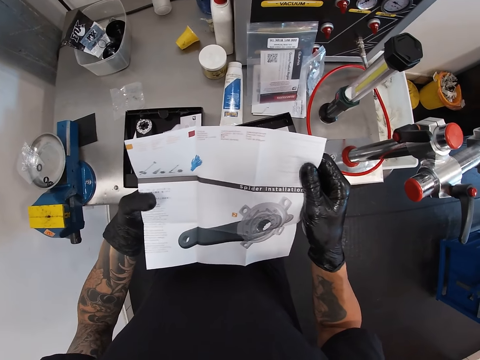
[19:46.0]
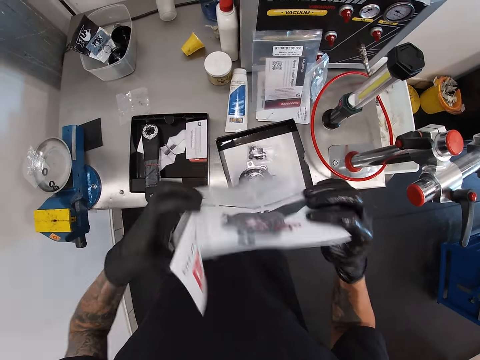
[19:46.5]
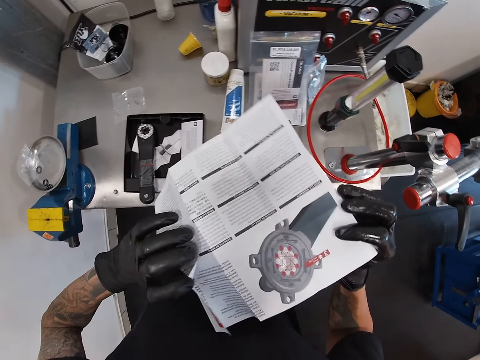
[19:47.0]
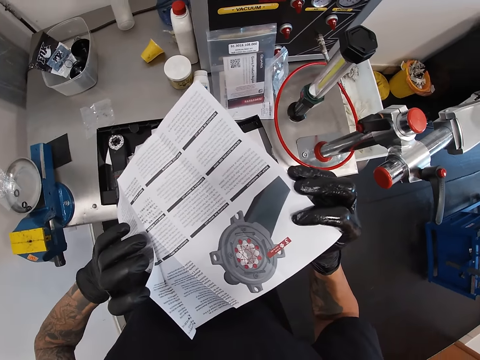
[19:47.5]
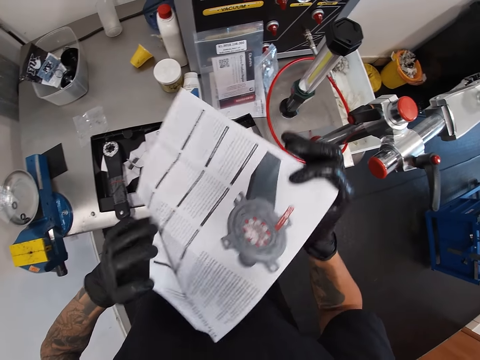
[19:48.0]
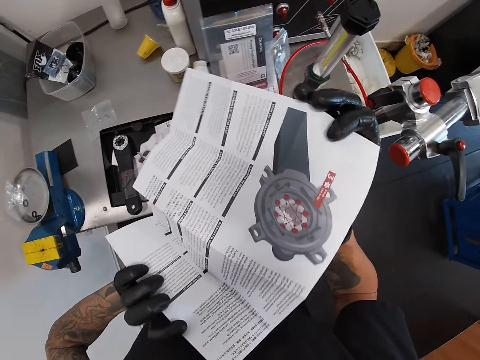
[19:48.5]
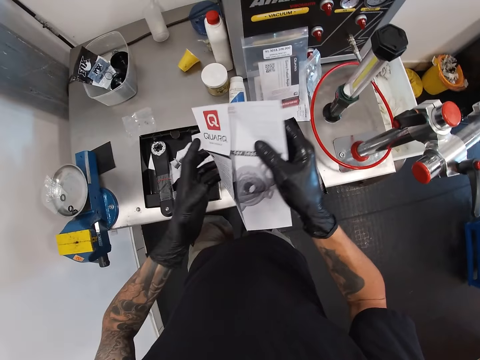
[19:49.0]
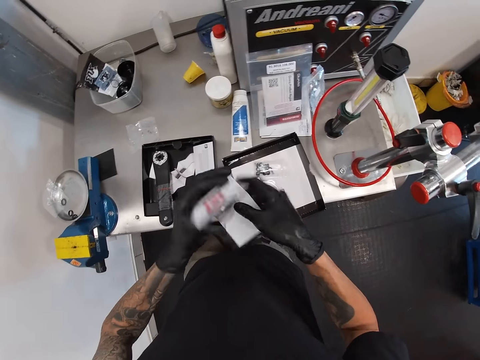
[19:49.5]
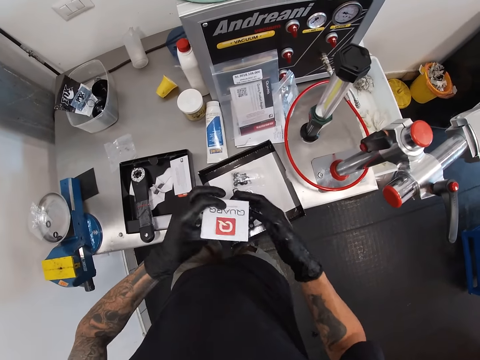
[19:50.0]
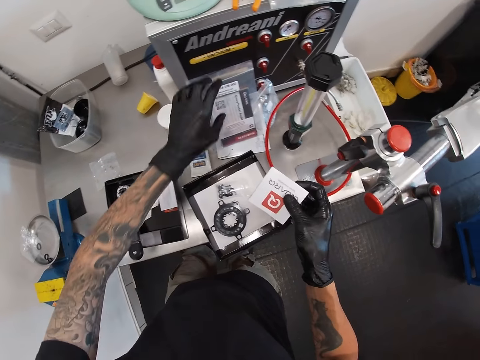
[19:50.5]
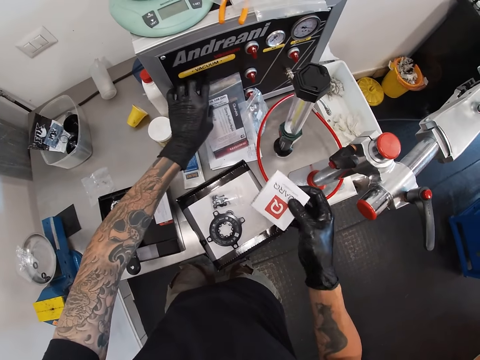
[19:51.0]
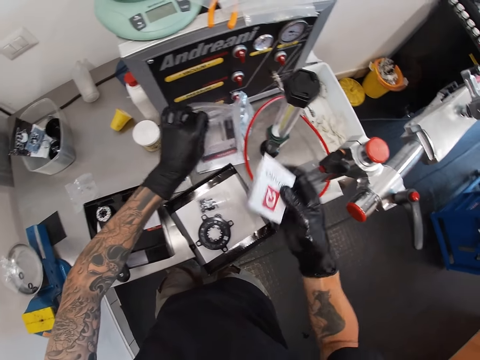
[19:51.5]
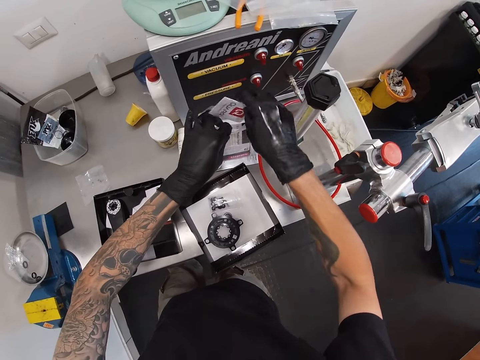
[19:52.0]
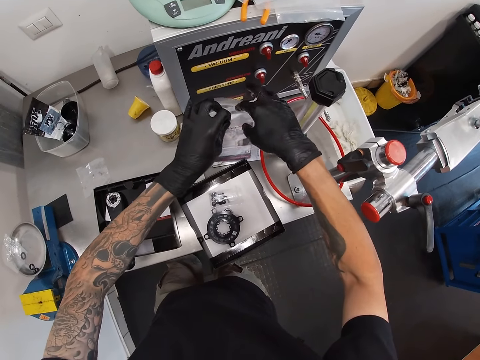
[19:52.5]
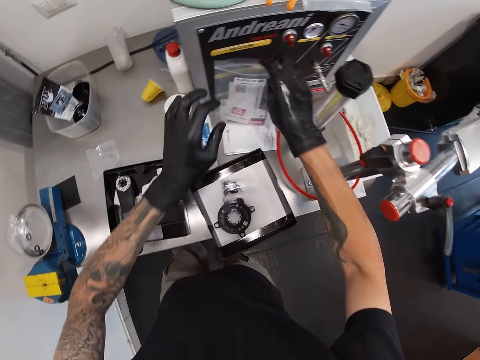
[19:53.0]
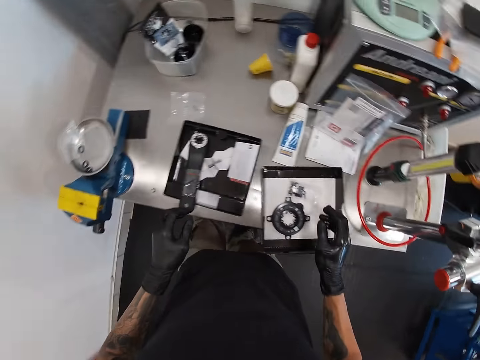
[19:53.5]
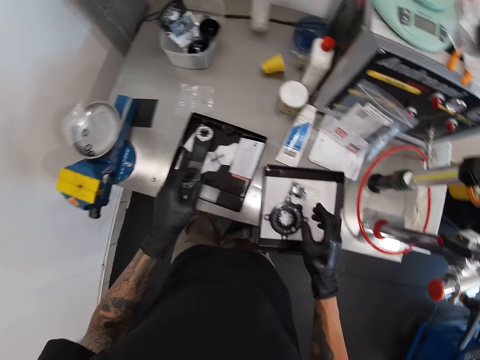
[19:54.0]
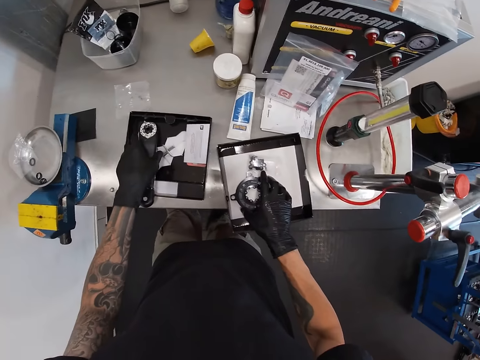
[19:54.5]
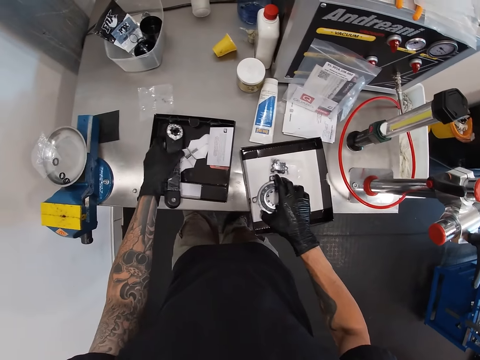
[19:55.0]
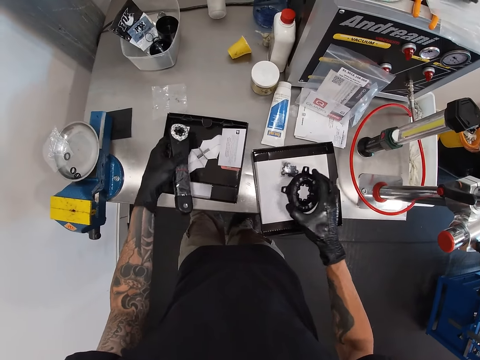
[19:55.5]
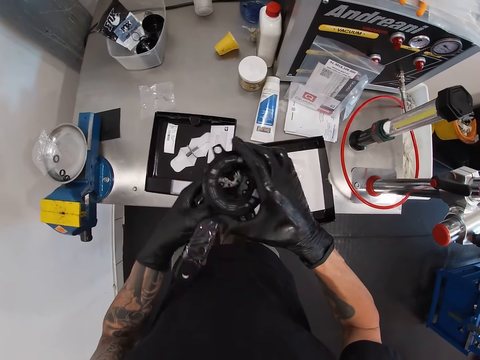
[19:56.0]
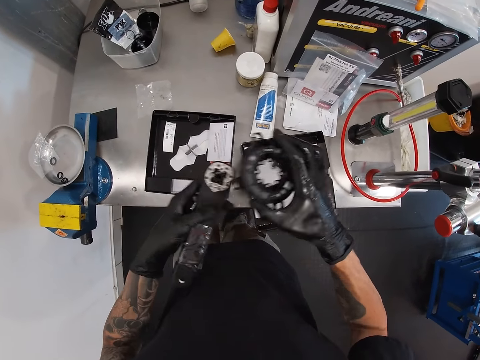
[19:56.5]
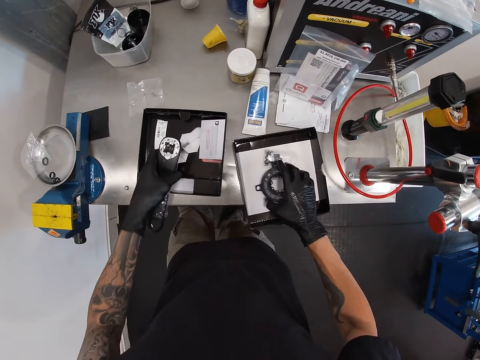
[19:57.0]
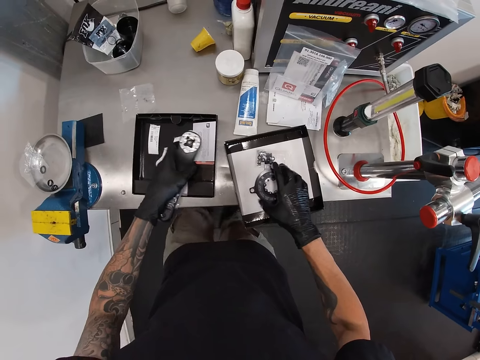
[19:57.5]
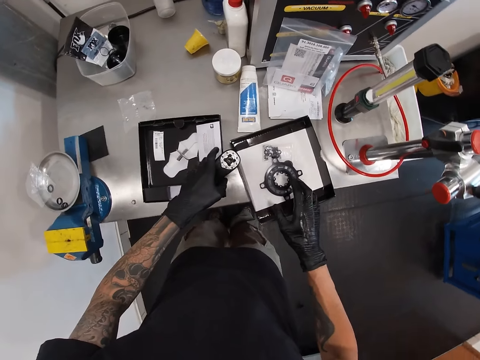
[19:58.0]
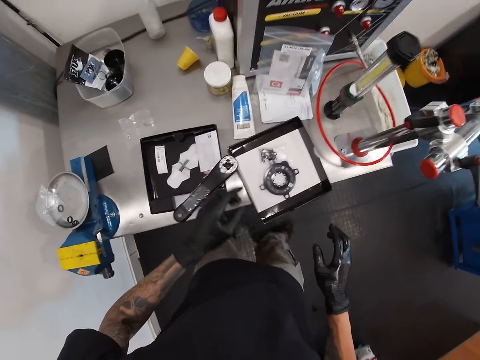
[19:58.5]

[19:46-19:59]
The camera wearer folds the leaflet manual in both hands. He opens the nylon on the table with his left hand. He drops the leaflet manual in the nylon on the table with his right hand. He lifts the spanner head from the table with his right hand and lifts the spanner from the table with his left hand. He fixes the spanner head in his right hand on the spanner in his left hand. He drops the spanner in his left hand on the table and drops the spanner head in his right hand on the table.

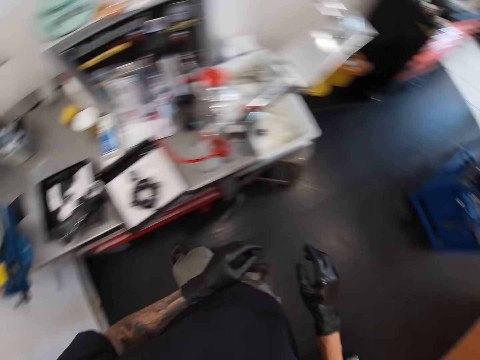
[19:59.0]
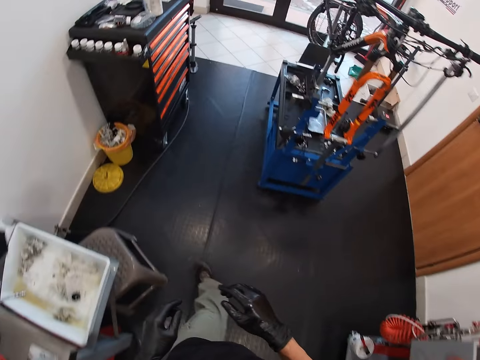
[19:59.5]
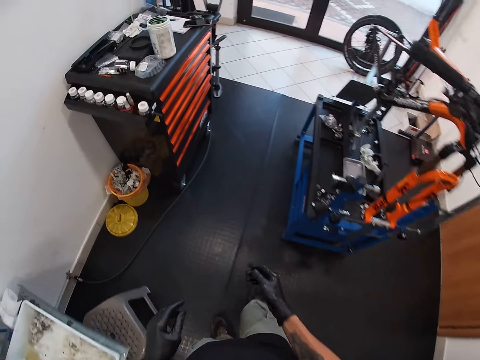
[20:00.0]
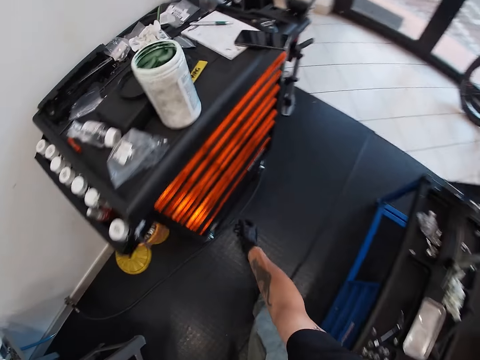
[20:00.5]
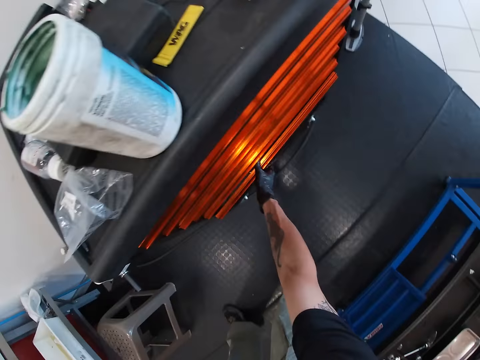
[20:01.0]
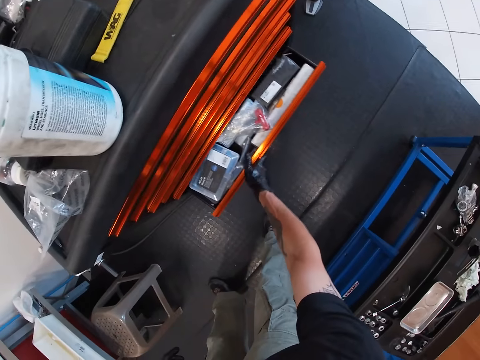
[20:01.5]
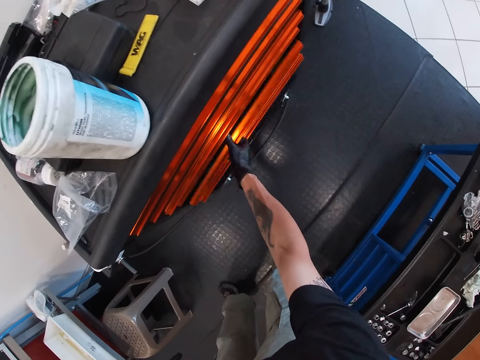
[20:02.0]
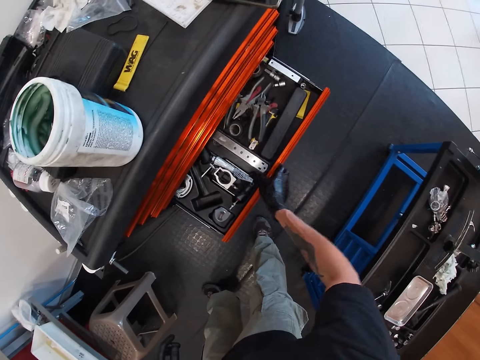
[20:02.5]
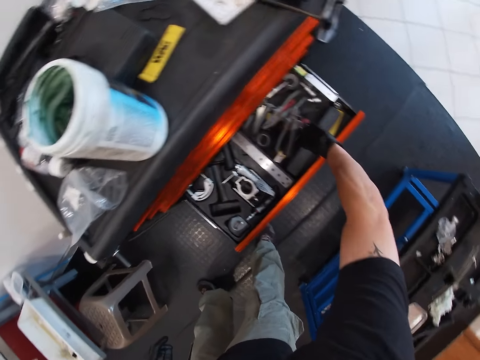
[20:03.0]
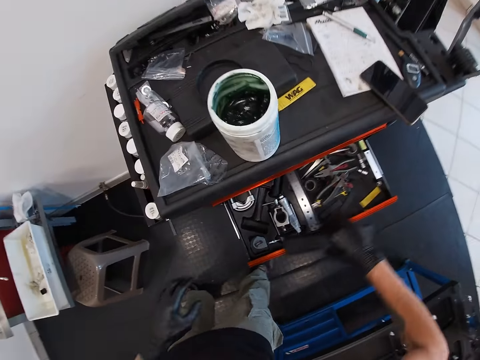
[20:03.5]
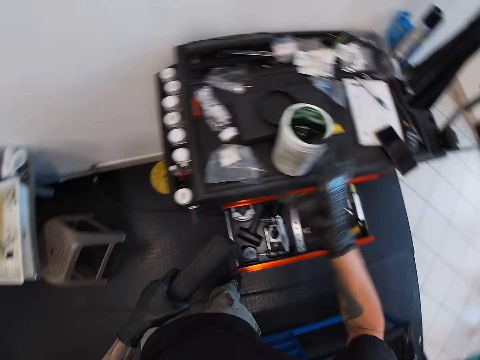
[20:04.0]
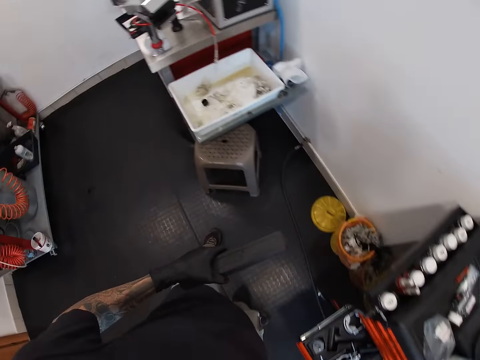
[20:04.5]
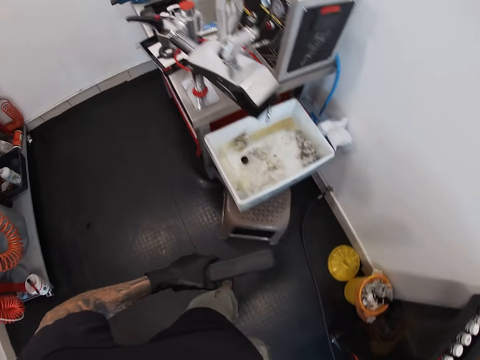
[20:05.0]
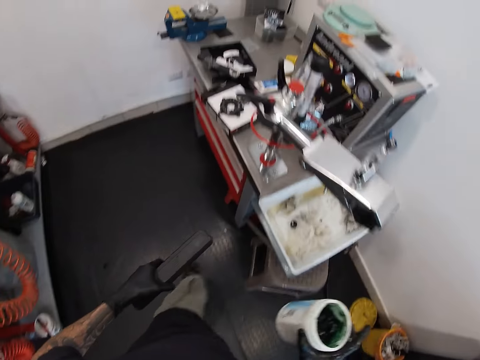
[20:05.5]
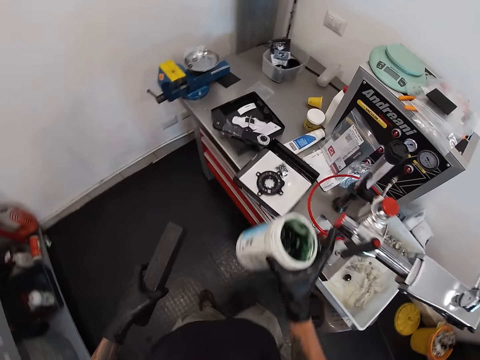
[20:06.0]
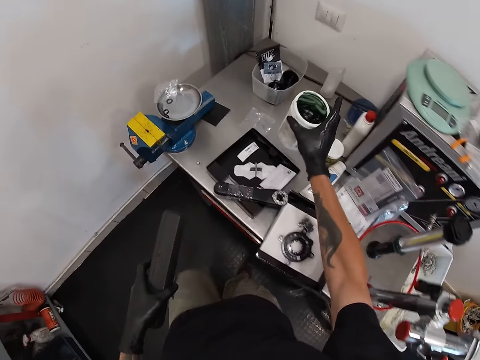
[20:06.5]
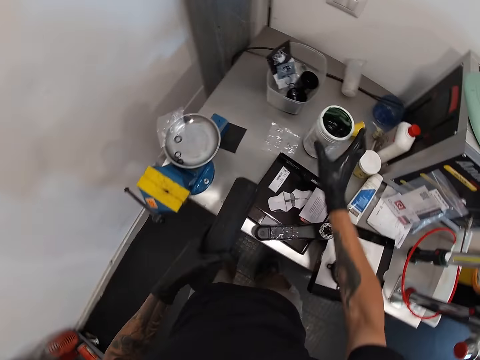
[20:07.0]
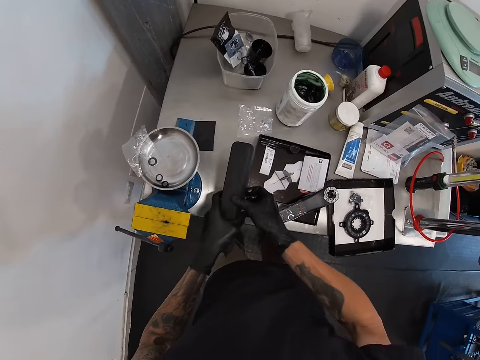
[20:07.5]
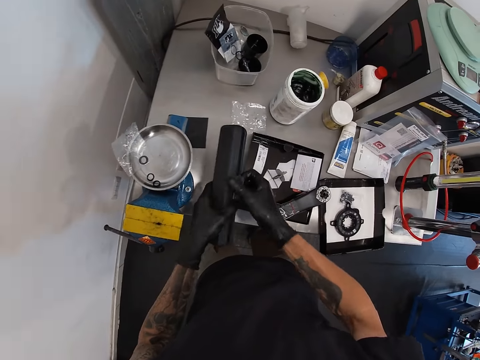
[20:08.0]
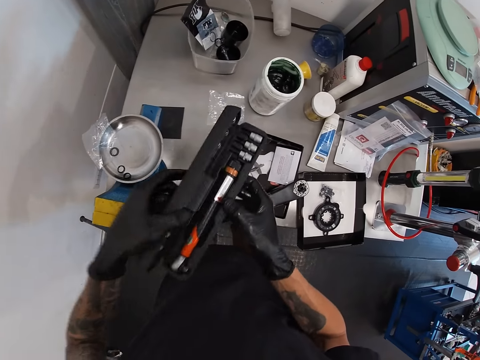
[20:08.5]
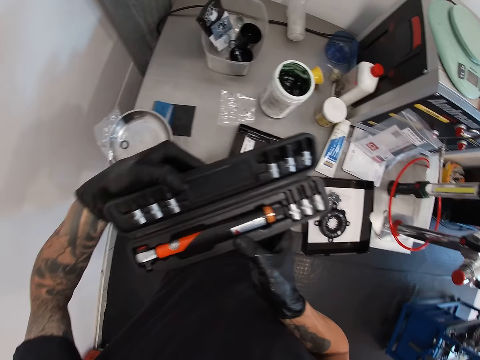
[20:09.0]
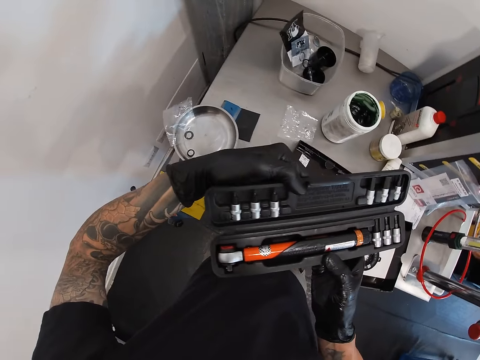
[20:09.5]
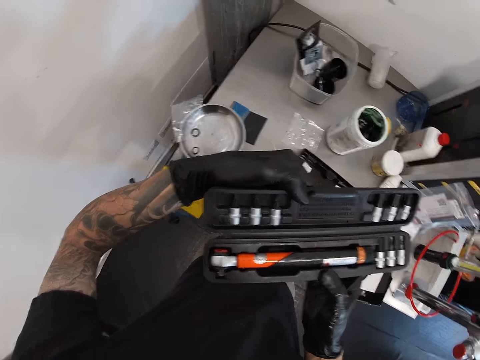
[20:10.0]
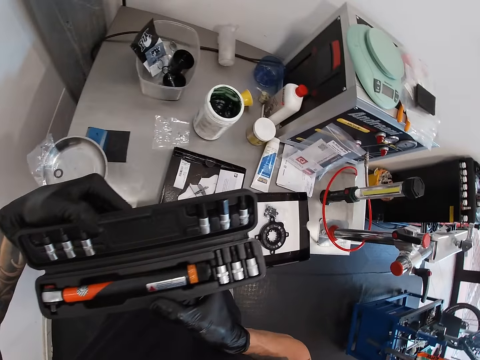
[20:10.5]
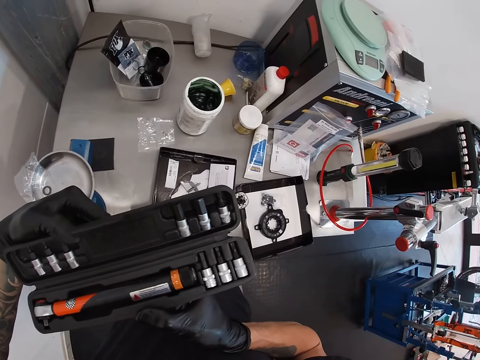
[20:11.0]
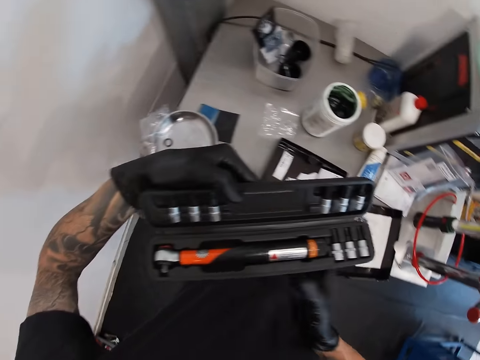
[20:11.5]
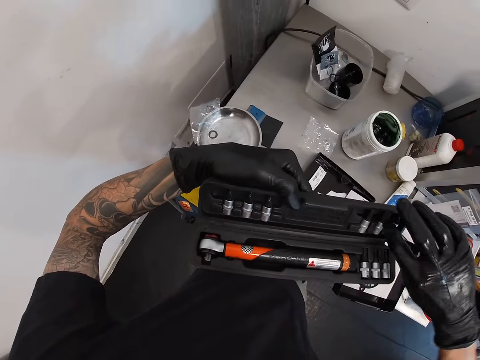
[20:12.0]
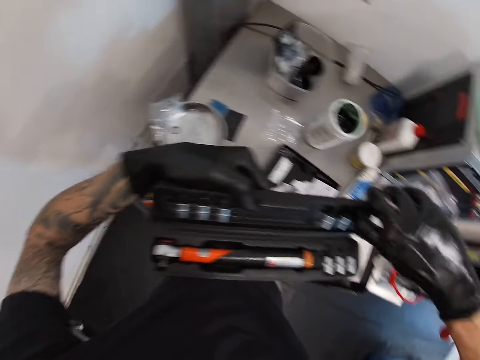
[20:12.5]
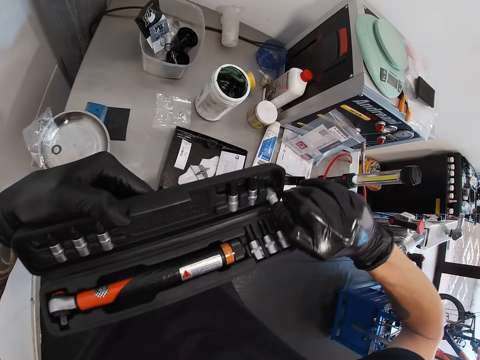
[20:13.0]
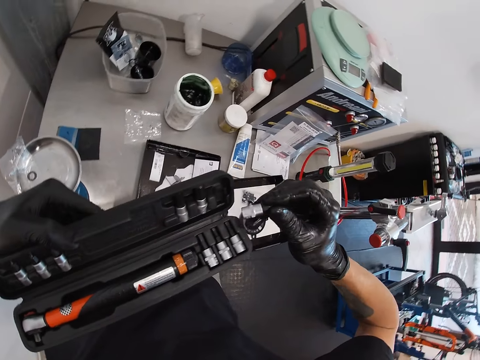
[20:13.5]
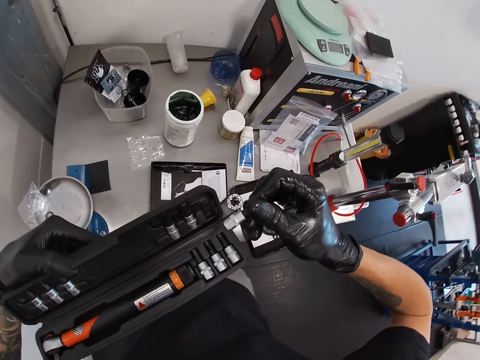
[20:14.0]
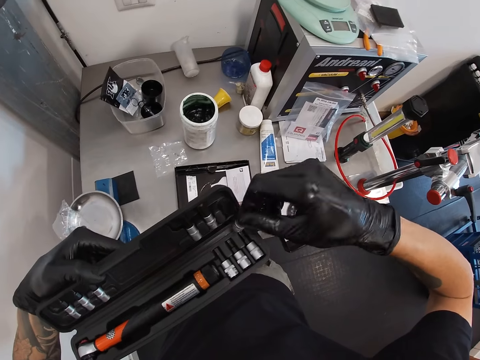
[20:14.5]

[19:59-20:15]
The camera wearer moves around. He opens a drawer with his right hand. He closes the drawer. He opens the drawer with his right hand. He picks a toolbox from the drawer with his right hand. He moves the toolbox from his right hand to his left hand. He picks a container from the drawer with his right hand. He drops the container in his right hand on the table. He opens the toolbox in his left hand with his right hand. He looks at the toolbox. He takes a screw or drive socket from the toolbox in his left hand with his right hand.
